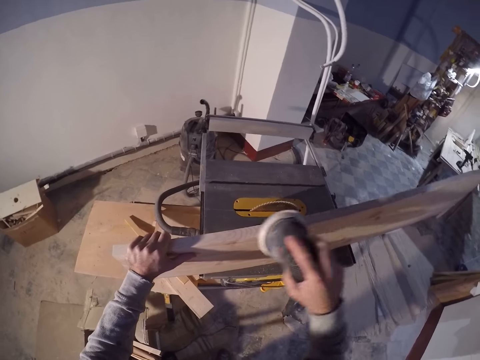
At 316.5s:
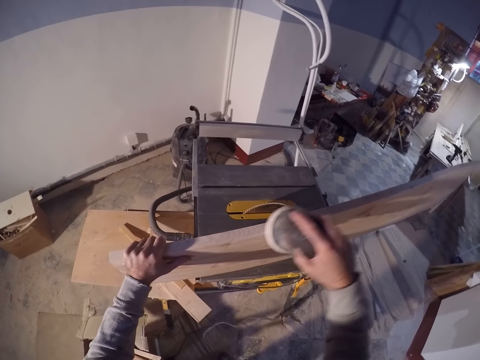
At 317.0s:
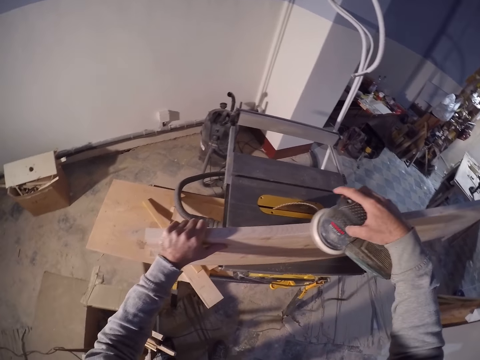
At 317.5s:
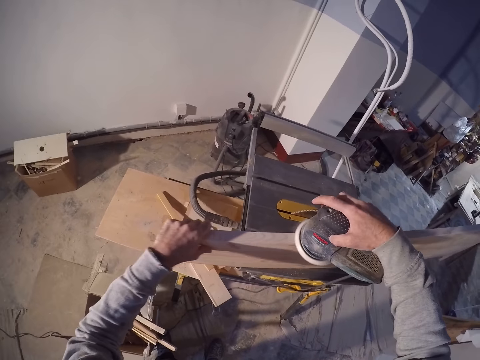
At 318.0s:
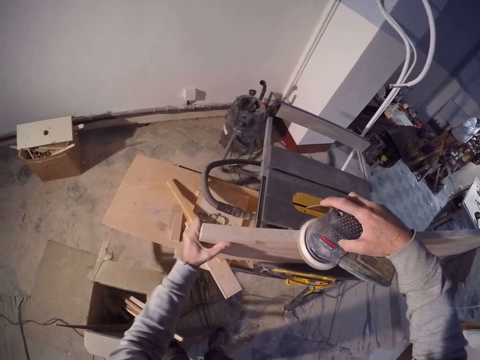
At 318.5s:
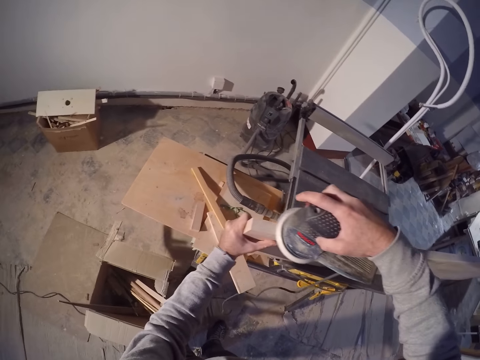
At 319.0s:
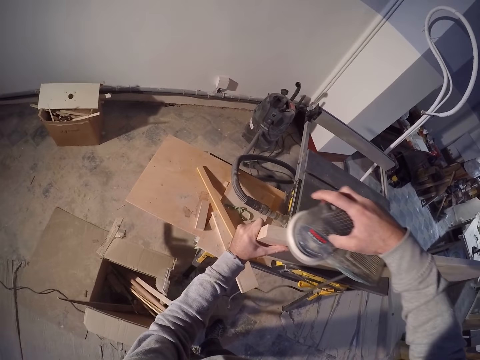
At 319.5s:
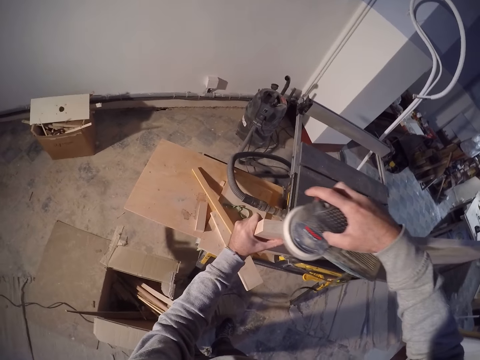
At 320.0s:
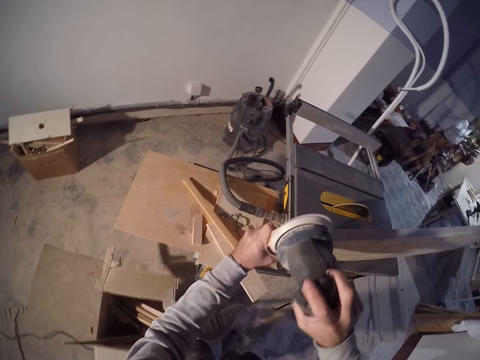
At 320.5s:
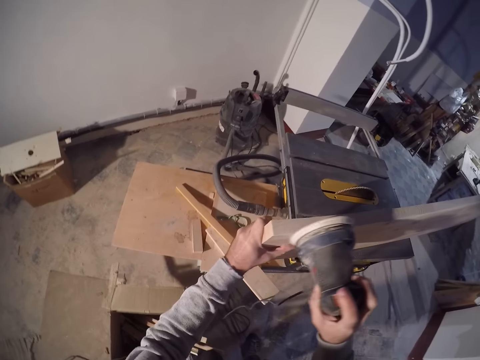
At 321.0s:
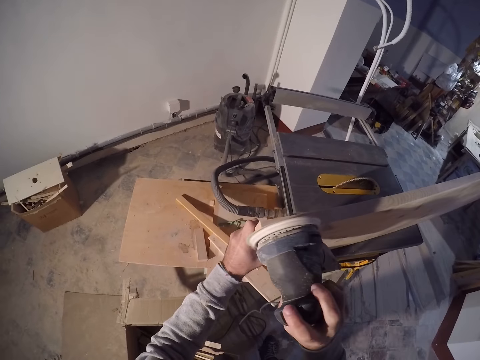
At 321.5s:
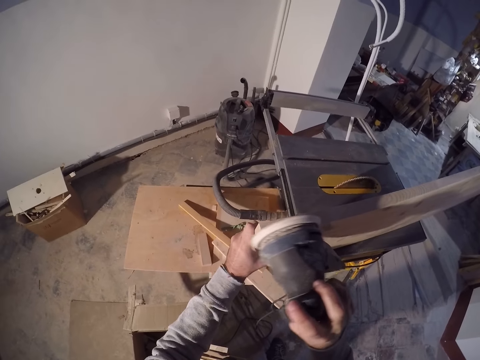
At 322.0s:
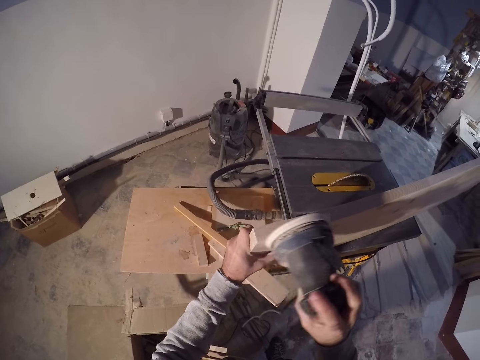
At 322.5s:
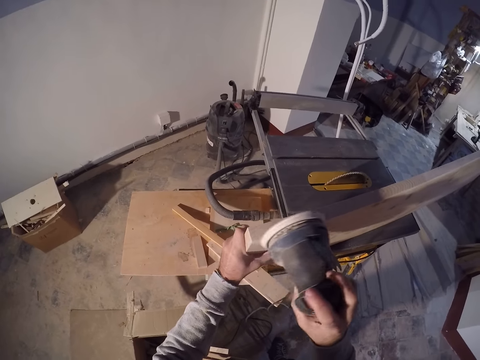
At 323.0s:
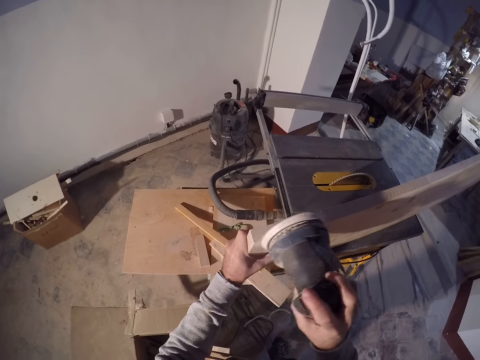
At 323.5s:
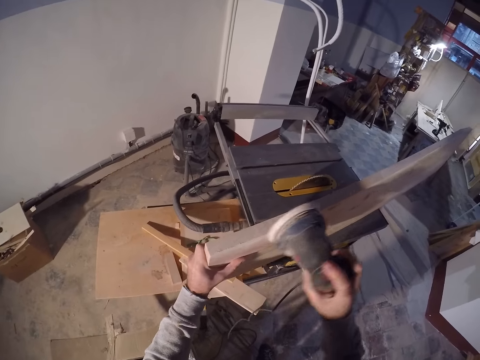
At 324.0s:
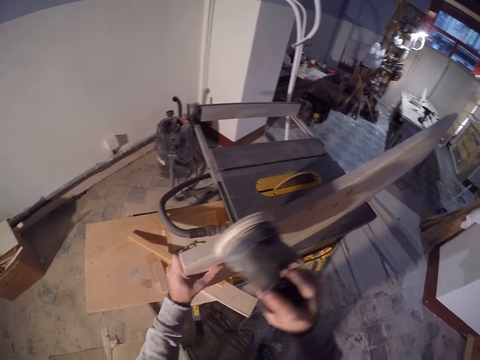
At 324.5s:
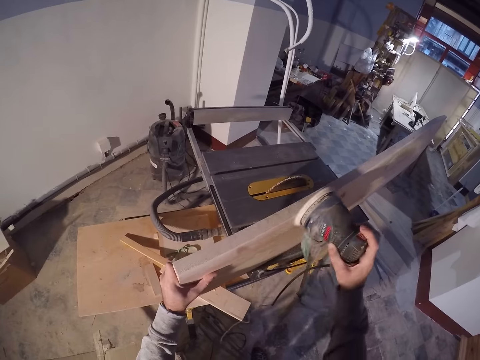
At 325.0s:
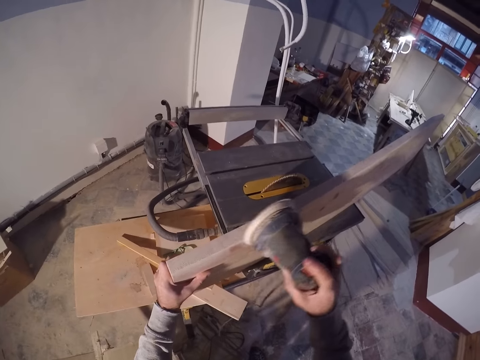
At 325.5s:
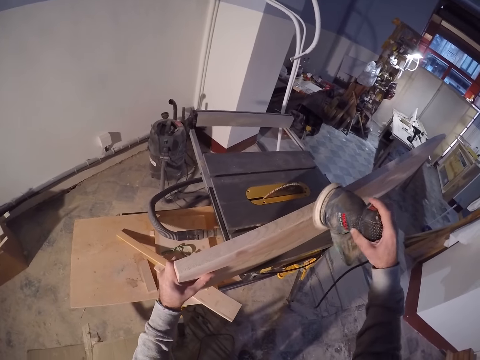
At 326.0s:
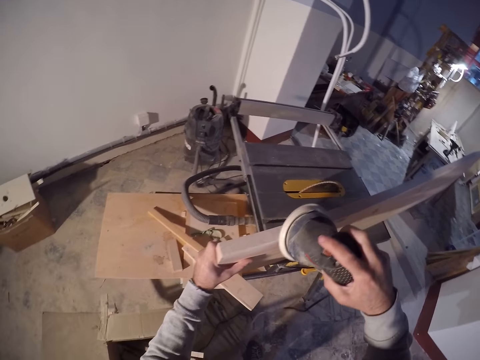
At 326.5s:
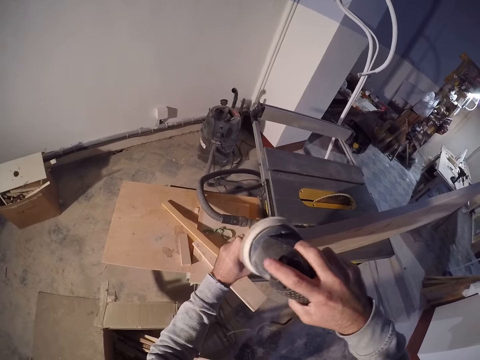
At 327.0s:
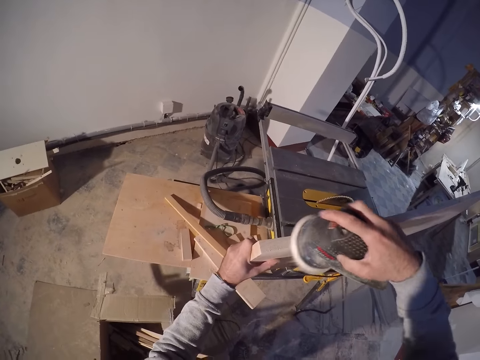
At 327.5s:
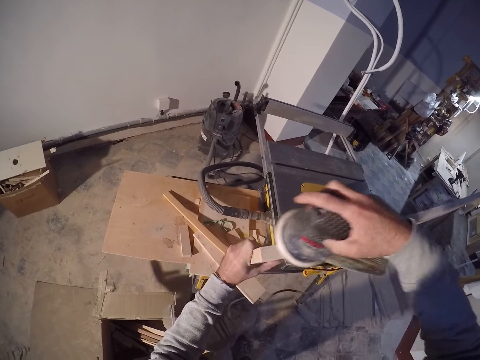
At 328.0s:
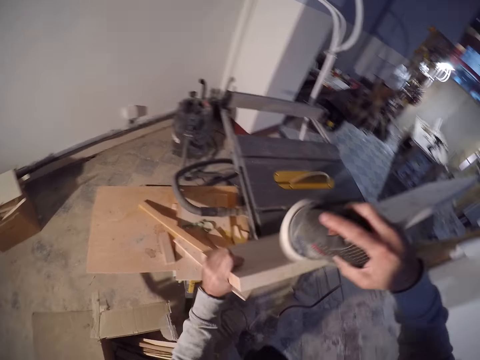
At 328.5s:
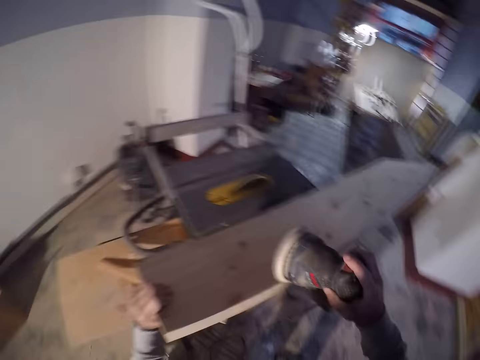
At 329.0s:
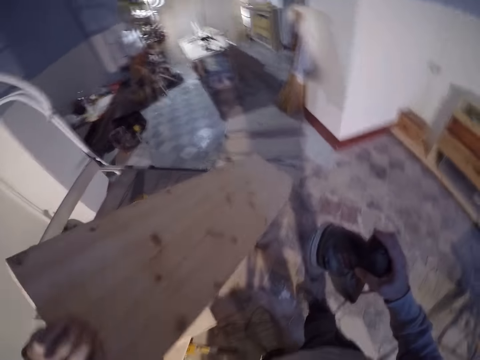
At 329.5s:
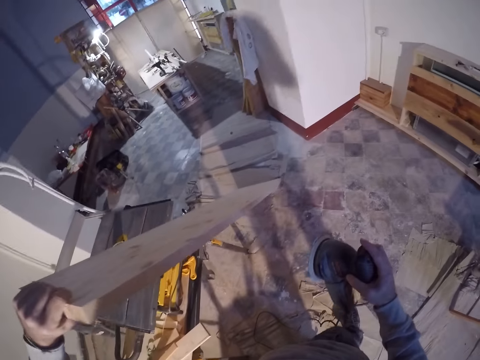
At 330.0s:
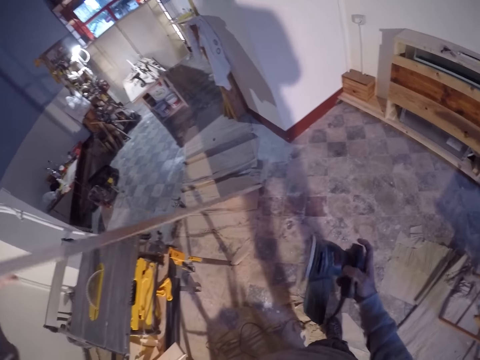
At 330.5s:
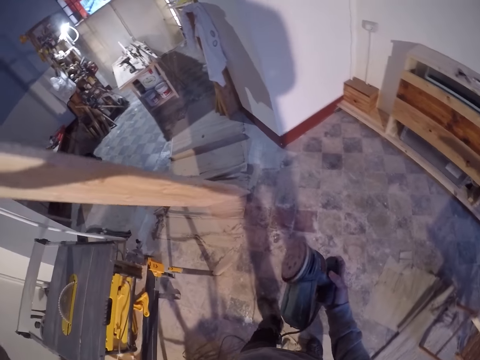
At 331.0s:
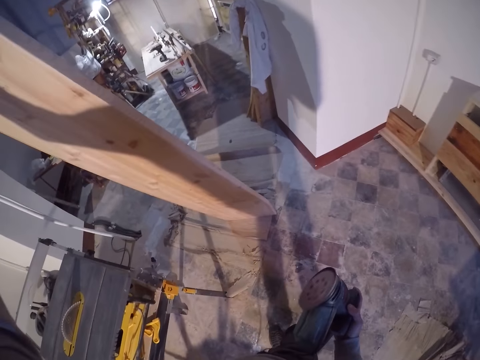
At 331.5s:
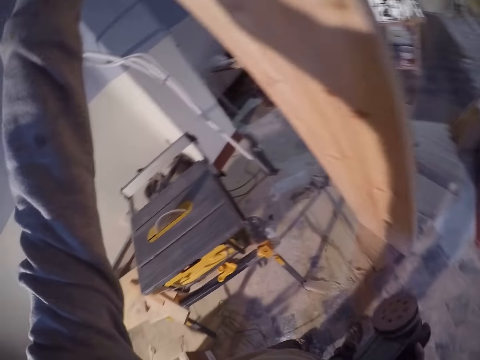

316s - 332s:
The camera wearer moves the hand. He smoothens the wood with the sander. He stands the plank with his left hand. He holds the wood.

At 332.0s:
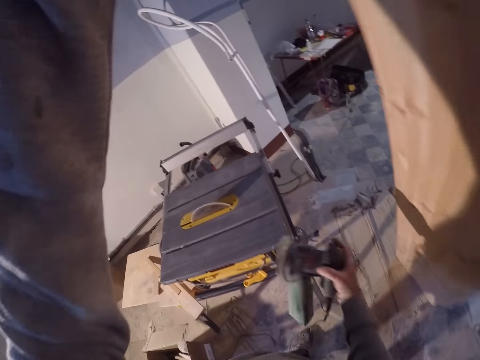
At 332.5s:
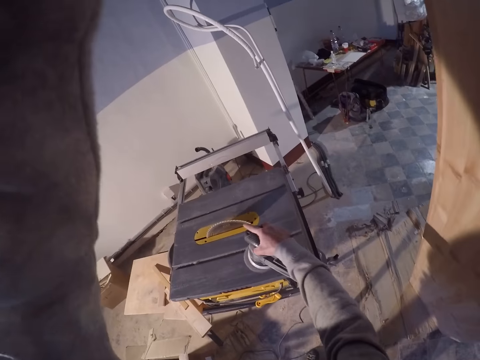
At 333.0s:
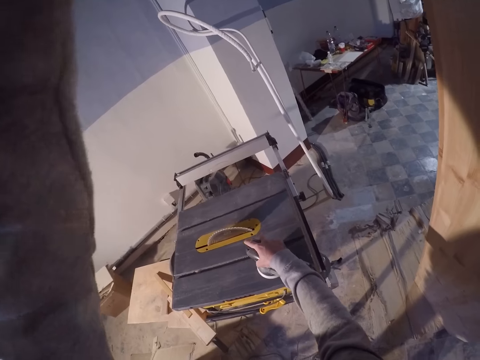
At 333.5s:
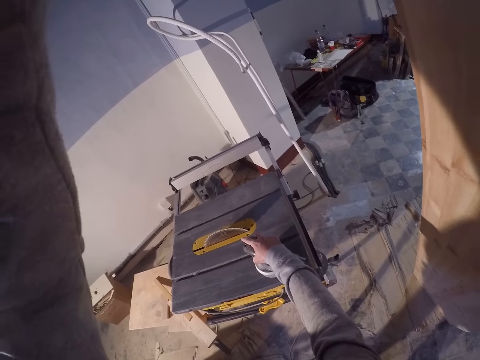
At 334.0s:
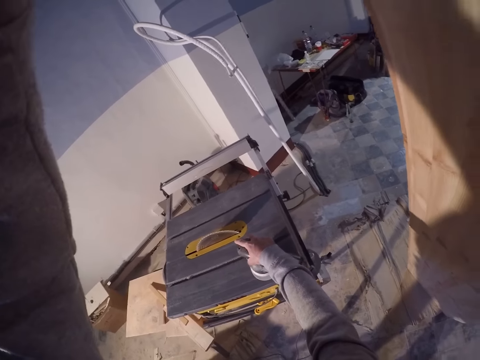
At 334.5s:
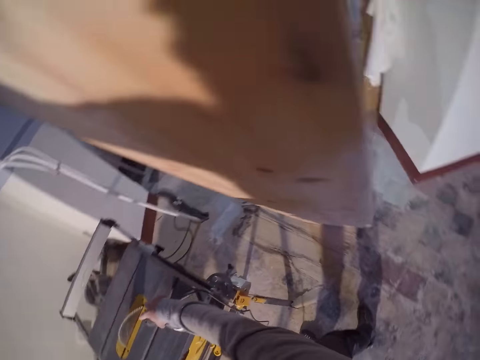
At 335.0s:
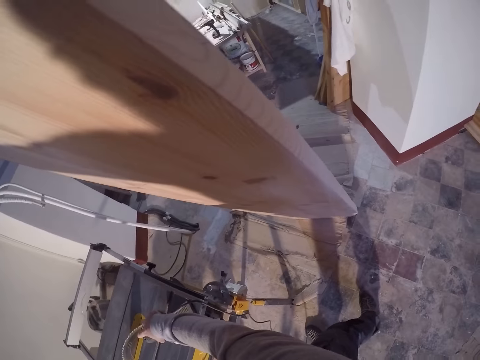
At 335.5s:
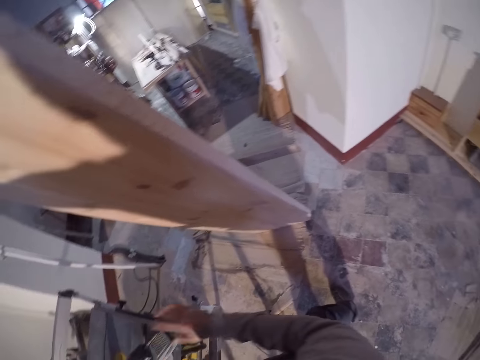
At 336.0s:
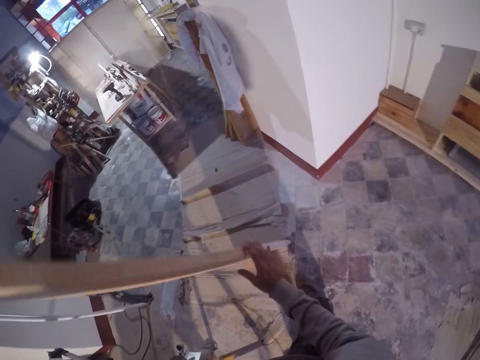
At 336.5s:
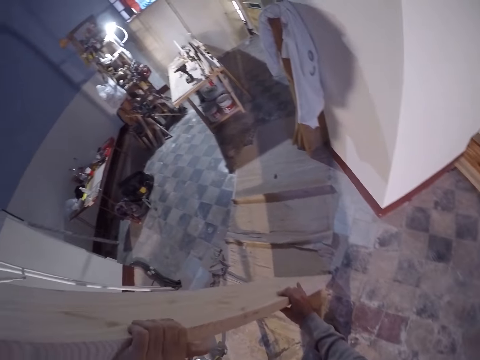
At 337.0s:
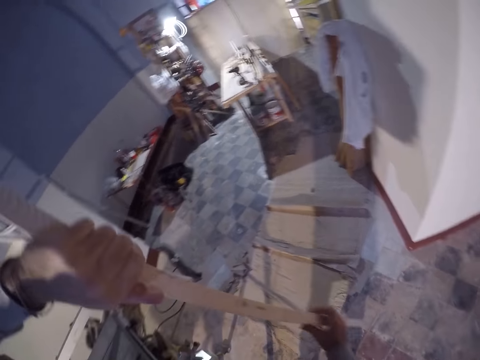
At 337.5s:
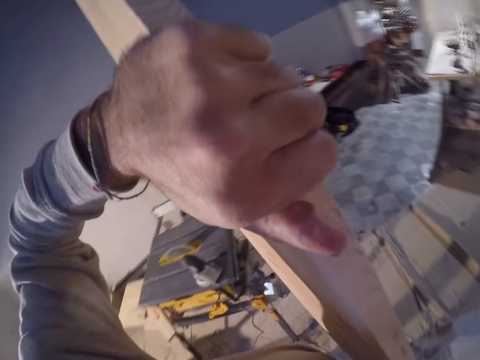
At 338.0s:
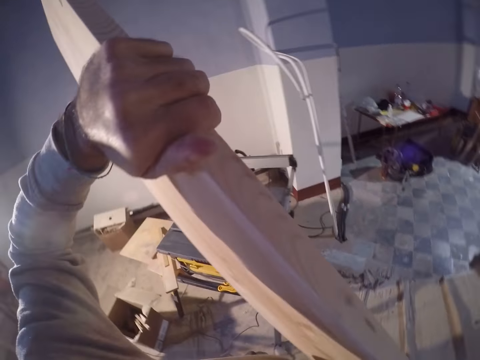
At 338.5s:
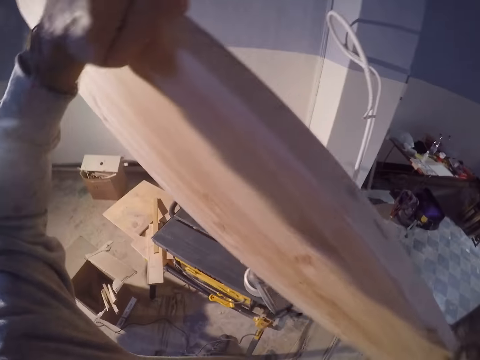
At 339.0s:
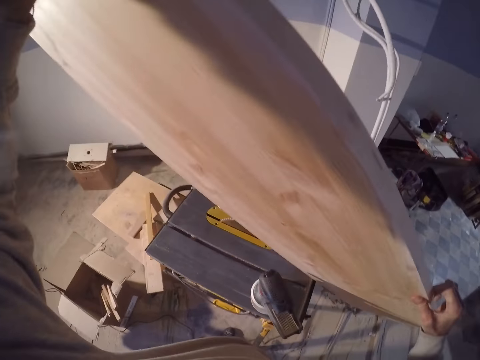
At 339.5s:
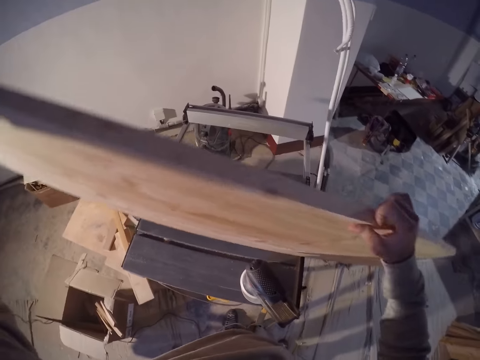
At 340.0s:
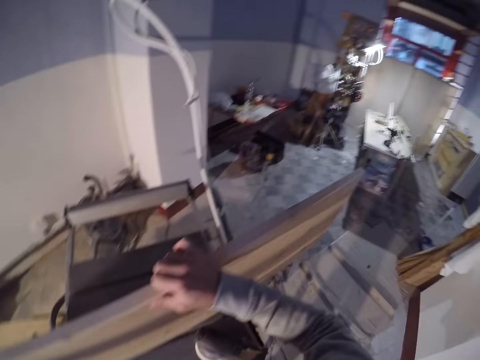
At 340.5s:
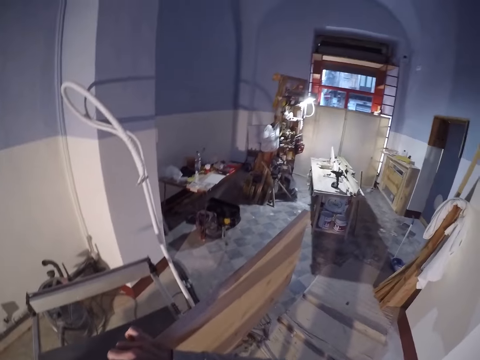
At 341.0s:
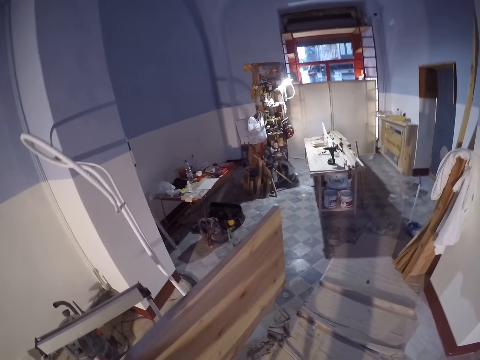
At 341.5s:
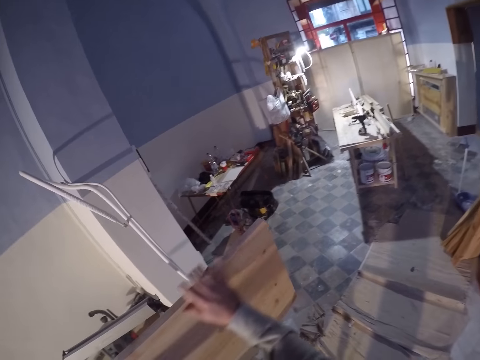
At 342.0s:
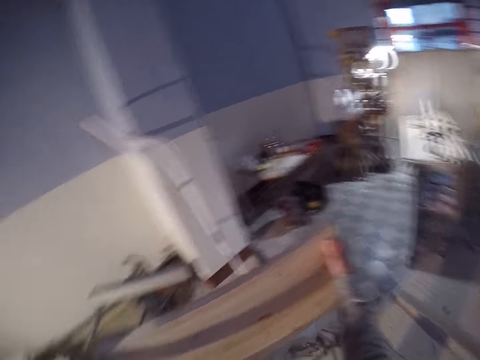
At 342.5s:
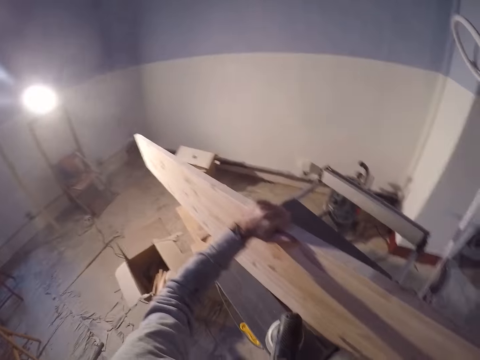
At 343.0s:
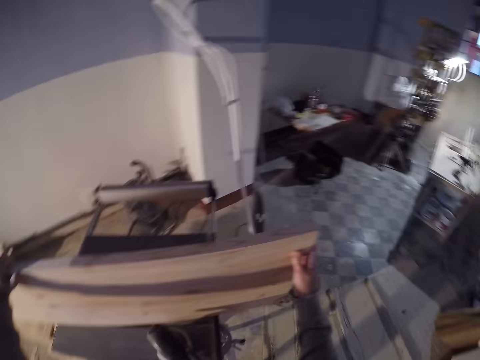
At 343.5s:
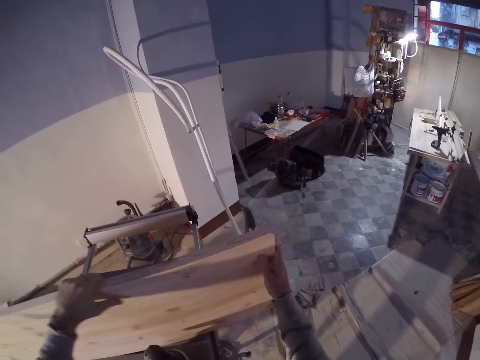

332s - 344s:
The camera wearer drops the filing machine on the table saw with his right hand. He holds the wood. He carries the plank with both hands. He lifts the wood. He places the plank on the table saw with both hands. He moves his hands around the plank.
